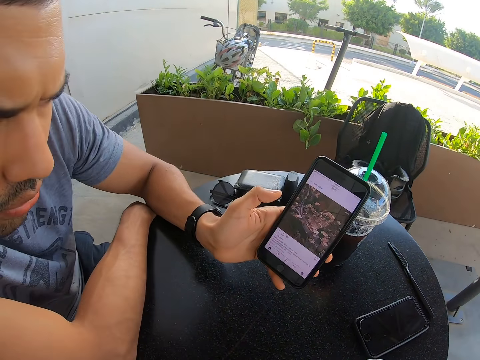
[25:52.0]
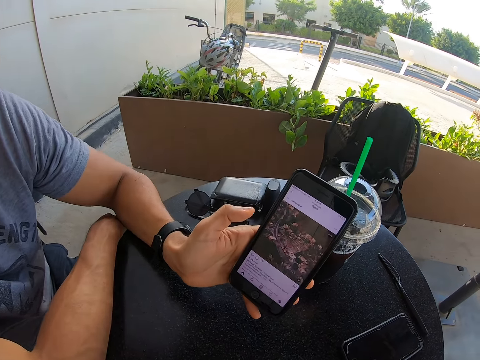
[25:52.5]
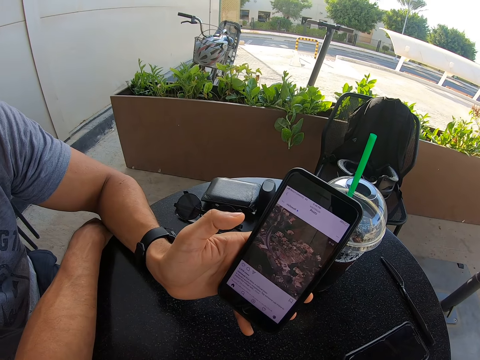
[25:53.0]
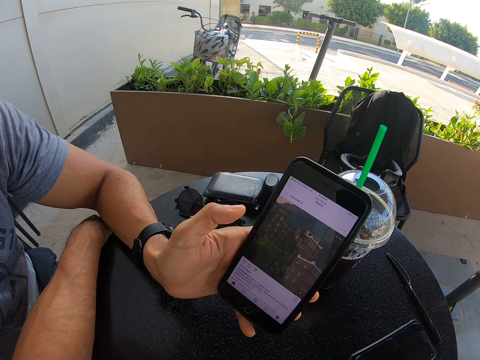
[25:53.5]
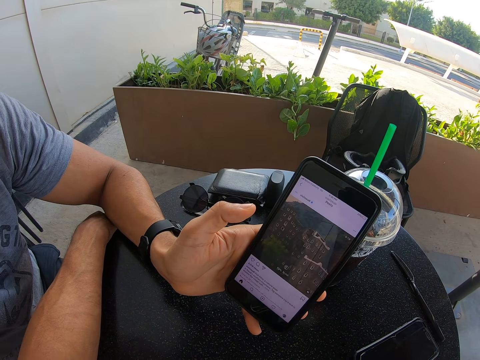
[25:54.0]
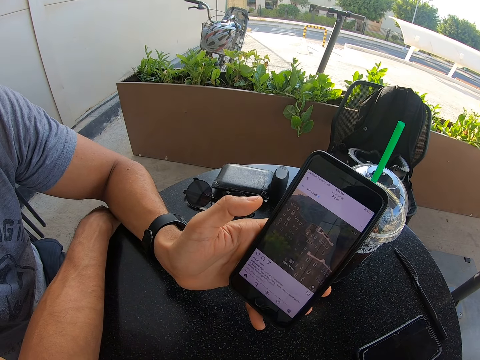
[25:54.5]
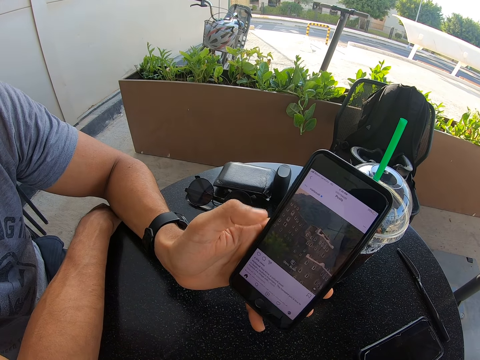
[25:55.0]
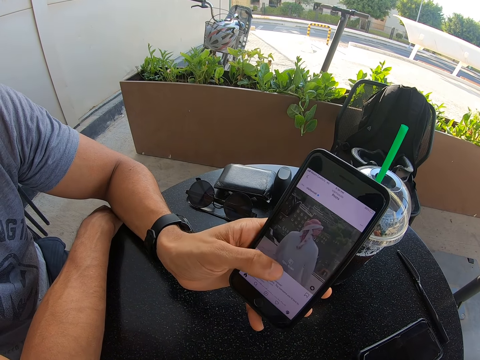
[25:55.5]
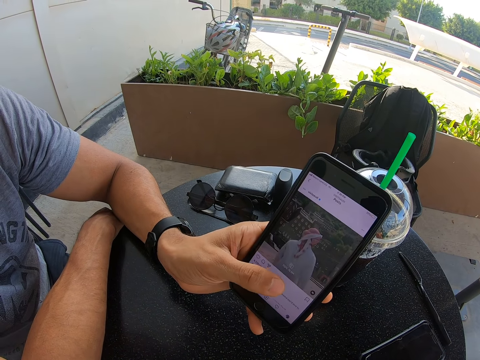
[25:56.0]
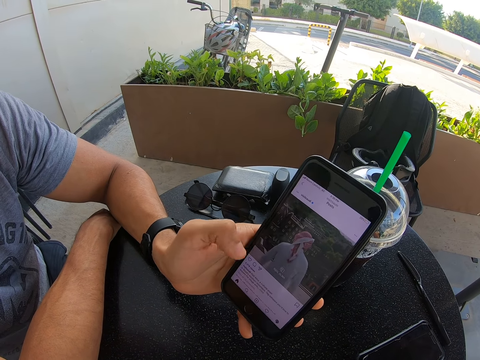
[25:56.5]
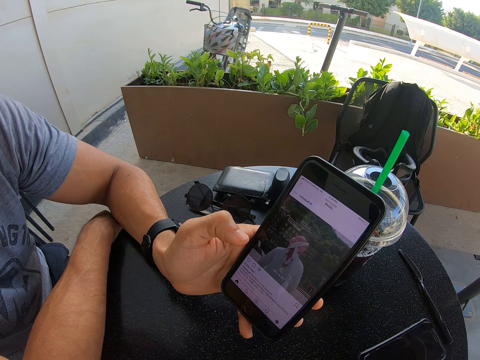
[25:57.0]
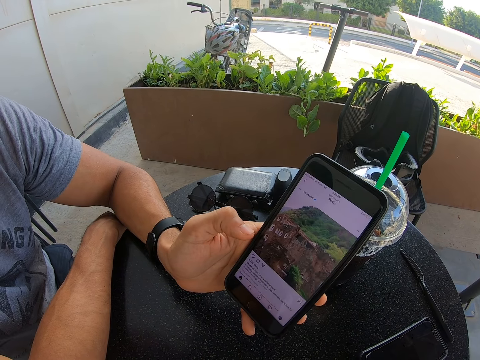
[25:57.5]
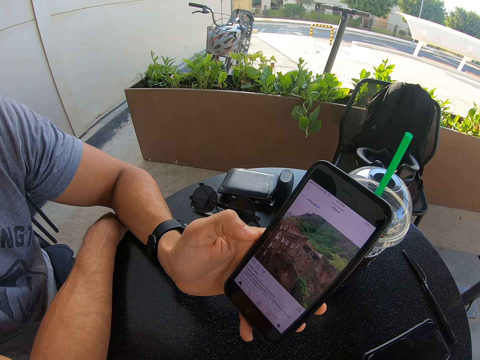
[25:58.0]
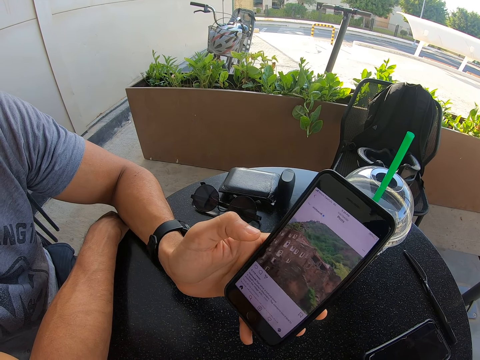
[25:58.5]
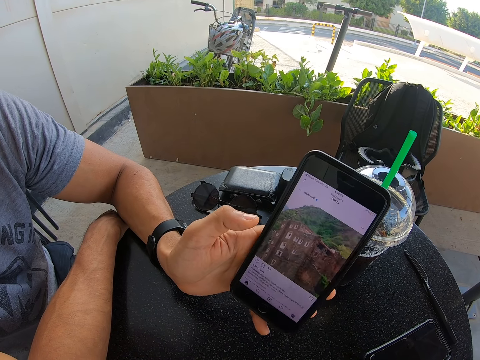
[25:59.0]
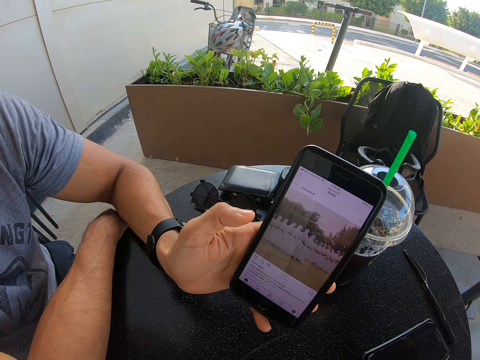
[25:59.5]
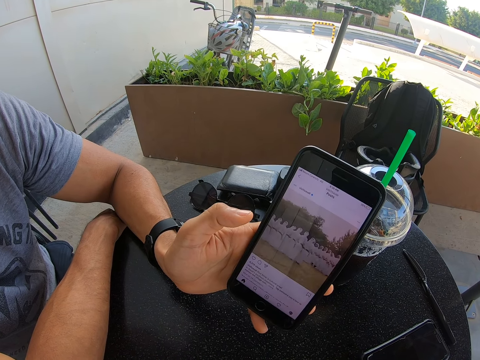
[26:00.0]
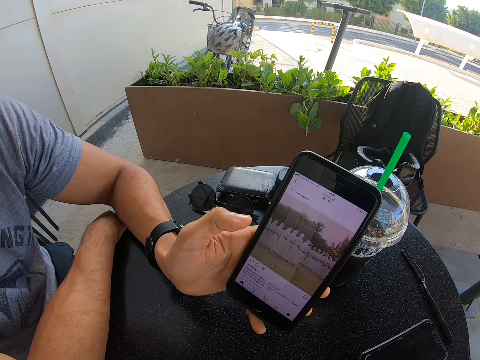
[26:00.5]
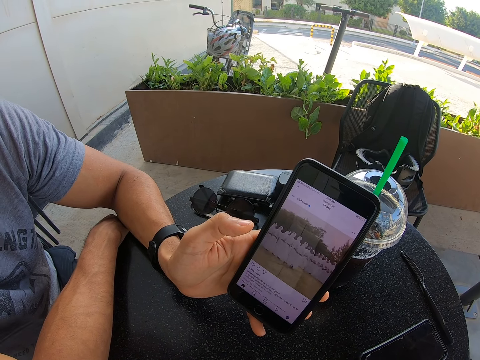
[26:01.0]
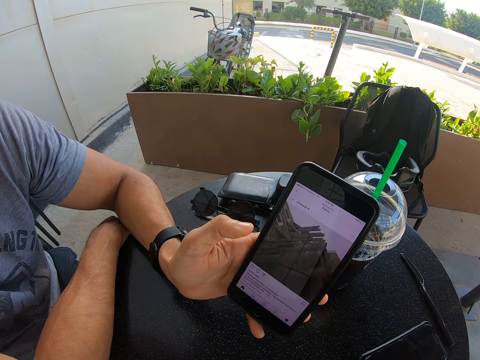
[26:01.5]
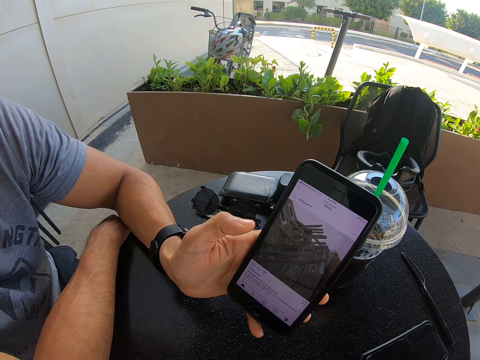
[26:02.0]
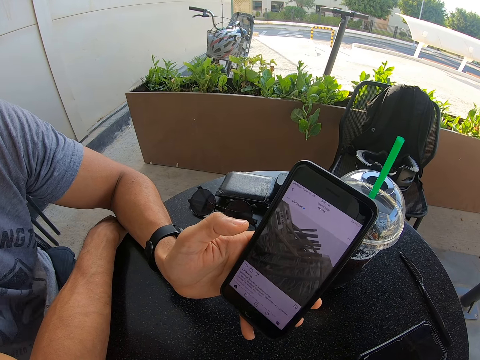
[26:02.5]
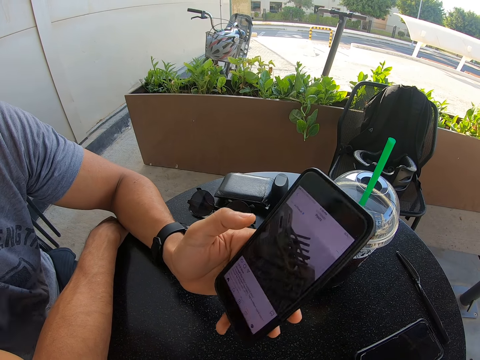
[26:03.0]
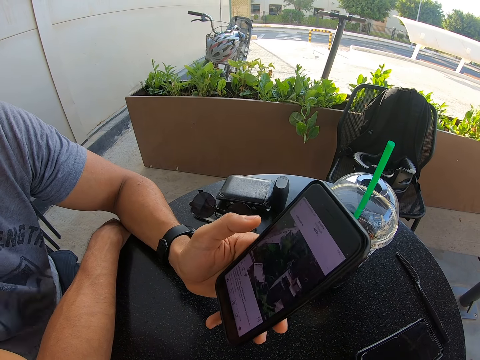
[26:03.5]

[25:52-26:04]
The camera wearer looks at the phone. They look at the phone again.

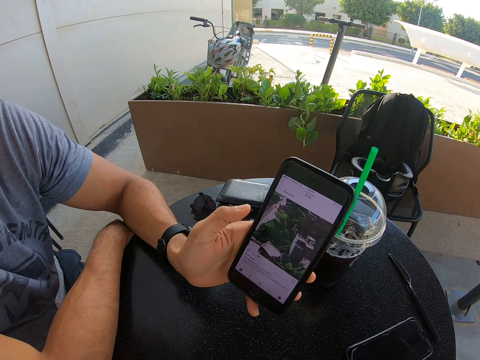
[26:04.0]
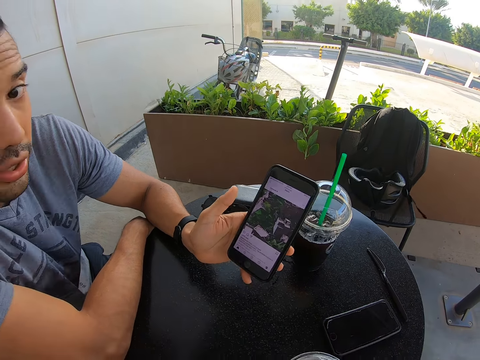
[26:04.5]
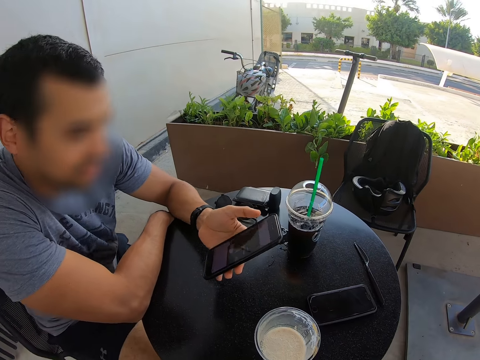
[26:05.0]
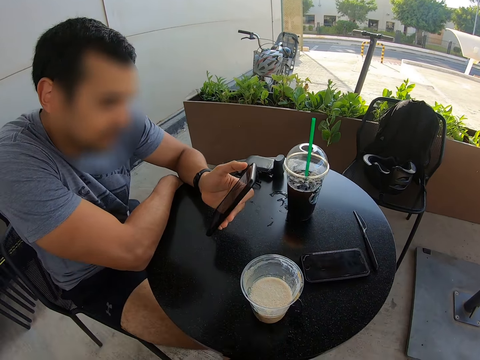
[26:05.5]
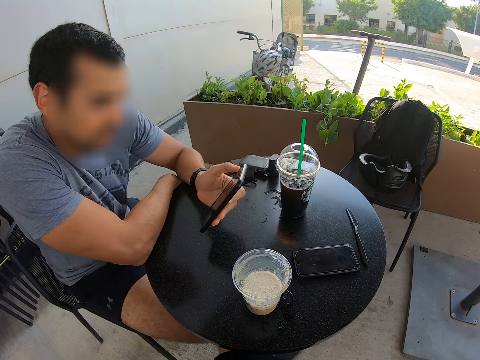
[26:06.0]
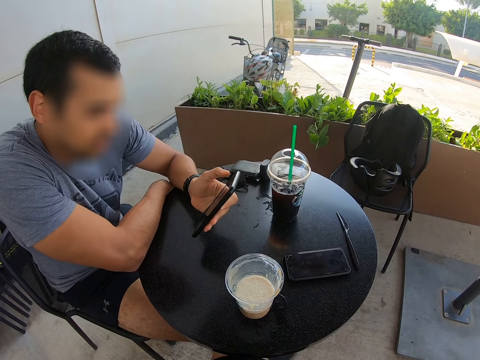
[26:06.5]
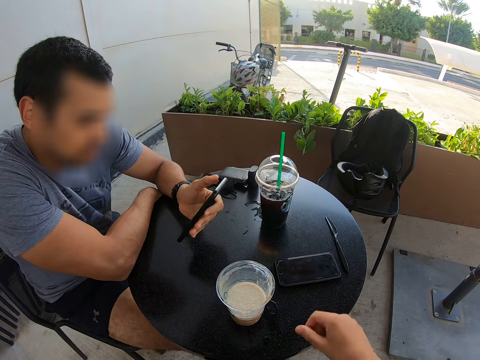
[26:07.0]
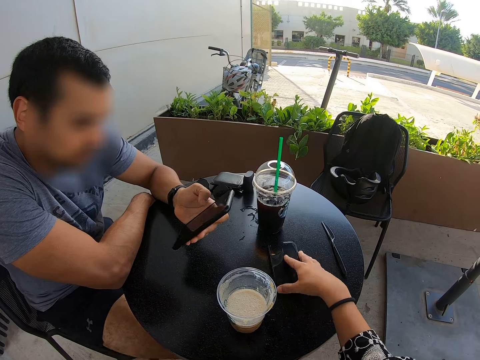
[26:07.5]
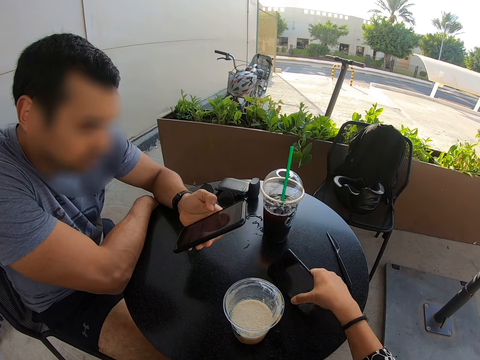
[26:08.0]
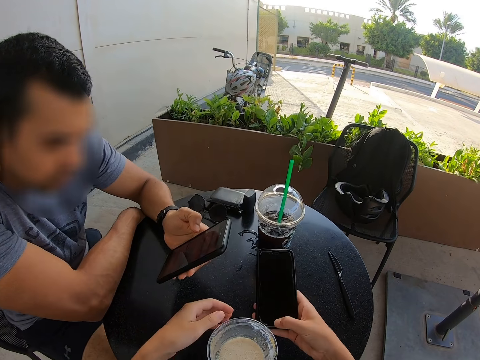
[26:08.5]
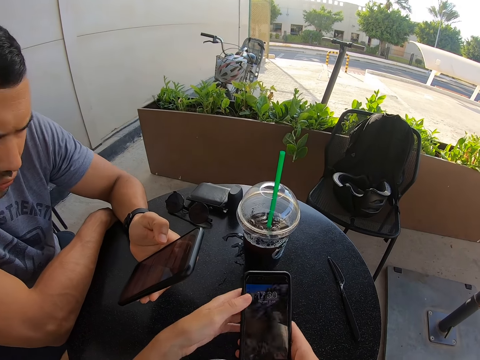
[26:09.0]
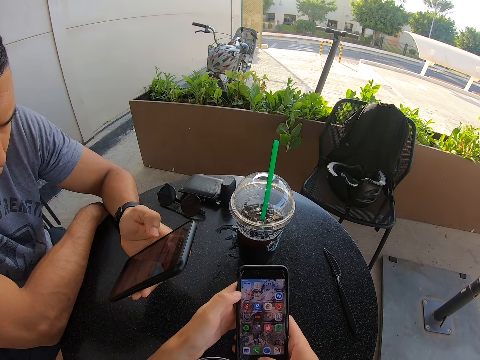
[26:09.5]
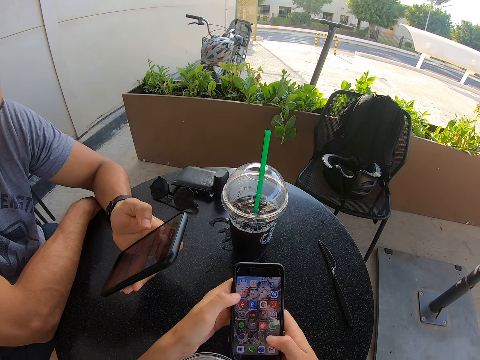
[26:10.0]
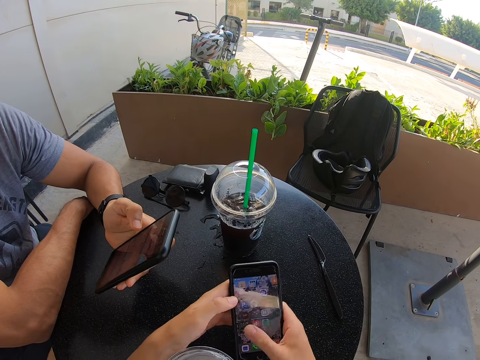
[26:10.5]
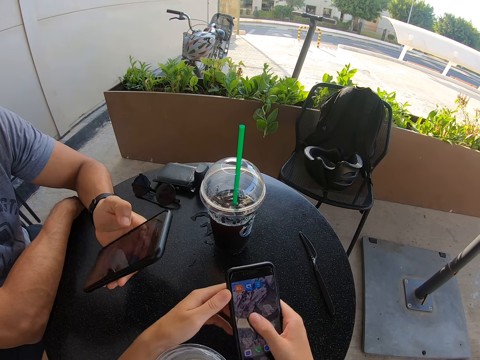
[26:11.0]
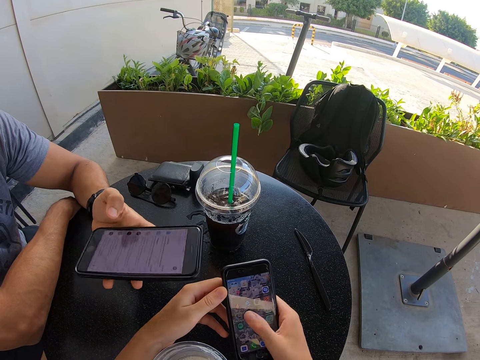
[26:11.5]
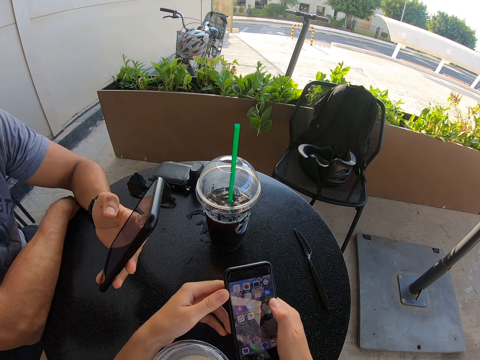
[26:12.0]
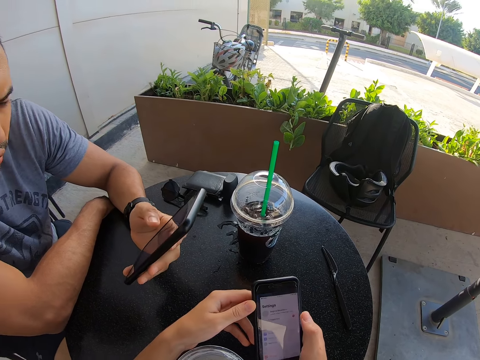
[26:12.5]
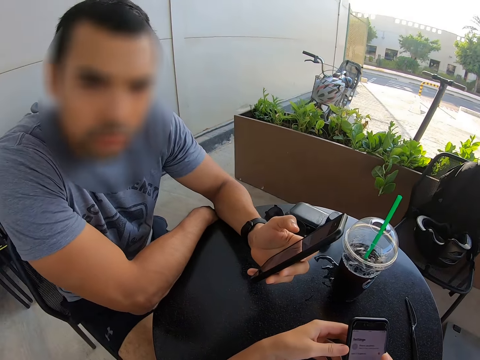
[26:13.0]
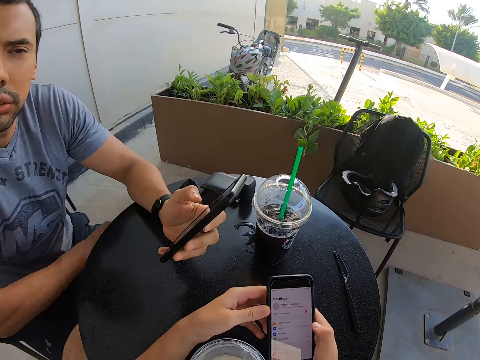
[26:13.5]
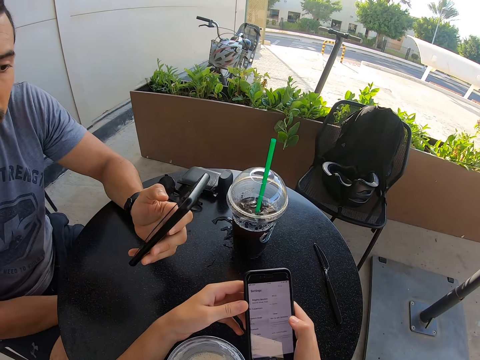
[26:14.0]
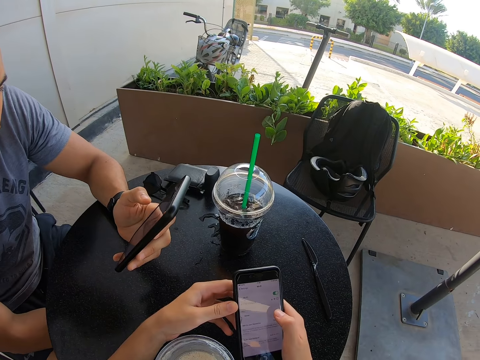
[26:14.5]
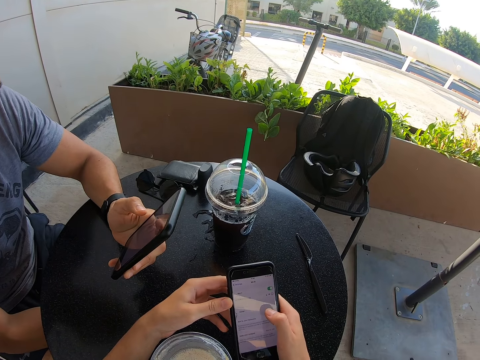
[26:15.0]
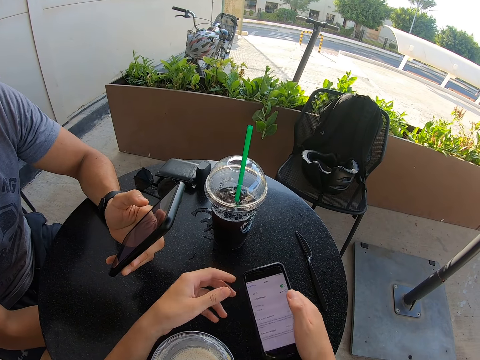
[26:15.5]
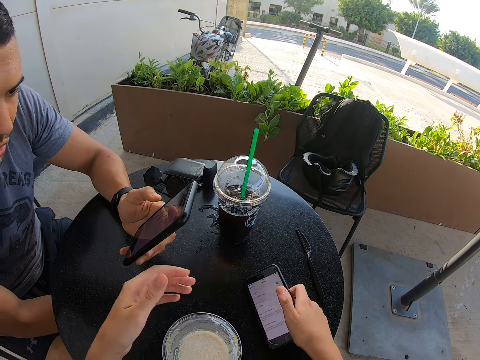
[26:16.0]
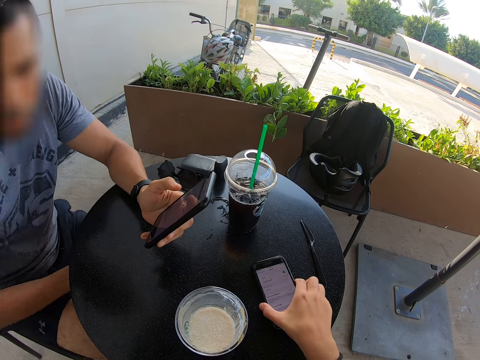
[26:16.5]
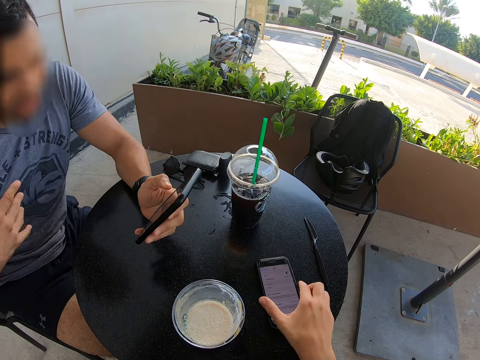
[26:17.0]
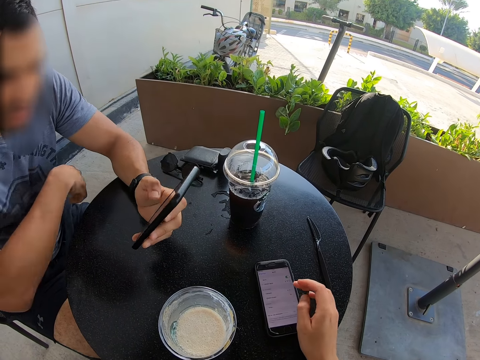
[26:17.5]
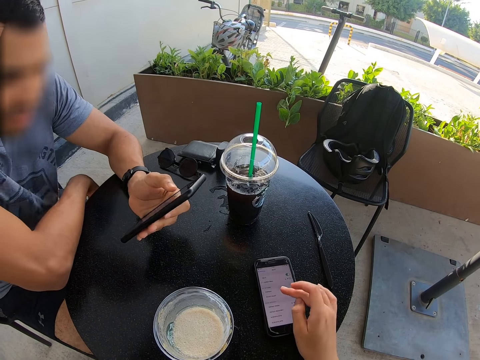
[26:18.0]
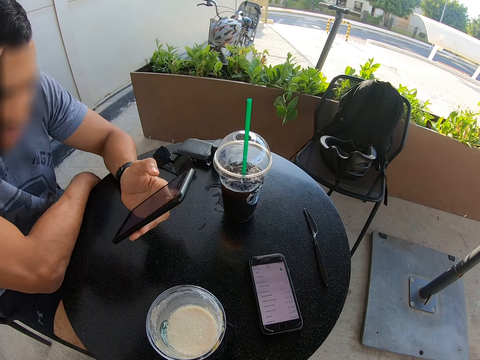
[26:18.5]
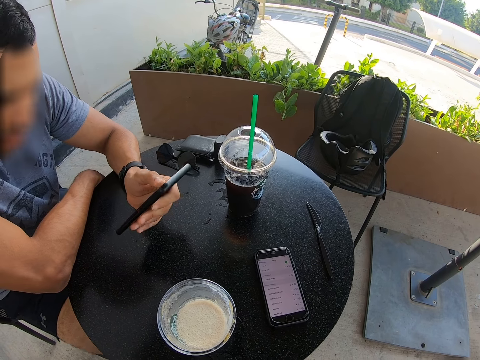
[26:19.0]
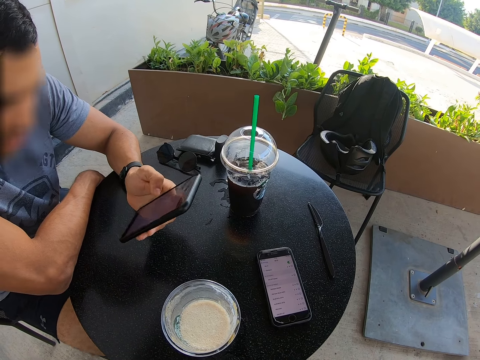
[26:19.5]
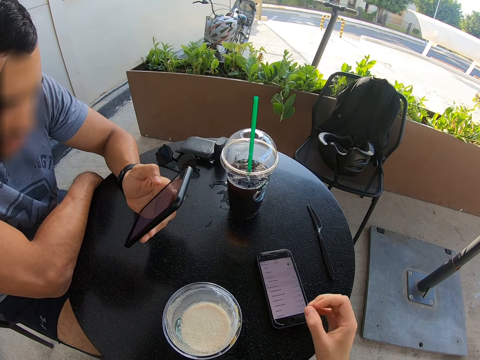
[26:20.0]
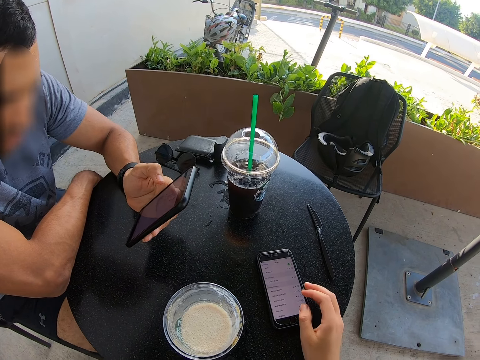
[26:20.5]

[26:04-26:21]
The camera wearer swings his leg. He picks up a phone. He holds the phone in the hand. He uses the phone. He dials the phone. He puts down the phone. He dials the phone. A person dials the phone.
